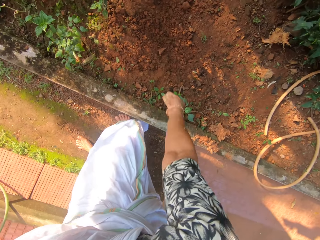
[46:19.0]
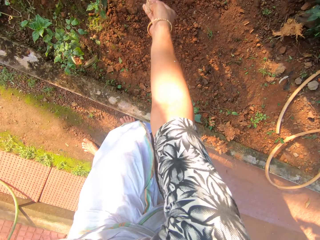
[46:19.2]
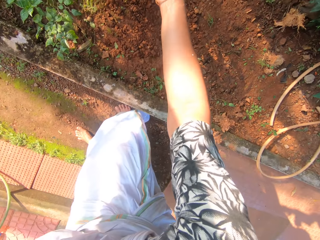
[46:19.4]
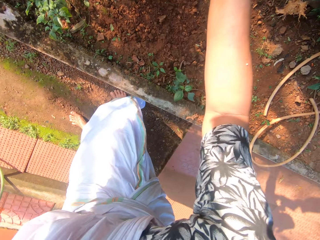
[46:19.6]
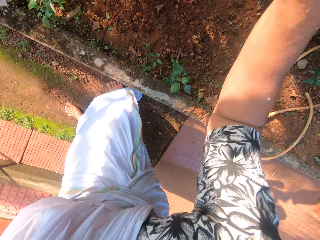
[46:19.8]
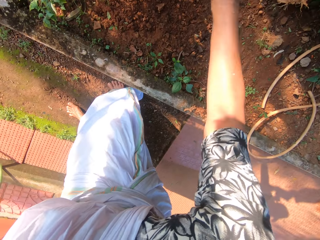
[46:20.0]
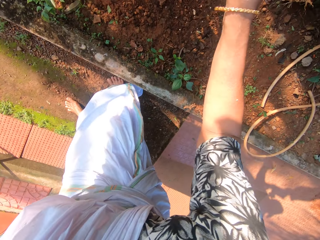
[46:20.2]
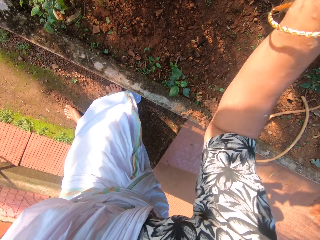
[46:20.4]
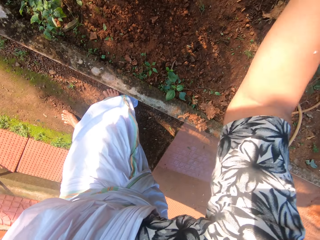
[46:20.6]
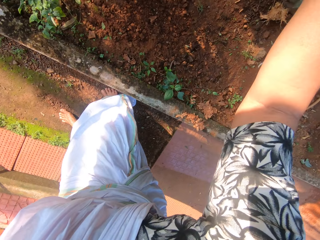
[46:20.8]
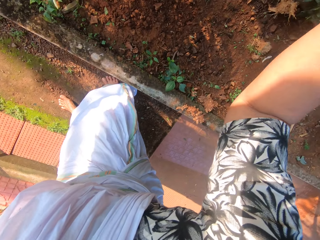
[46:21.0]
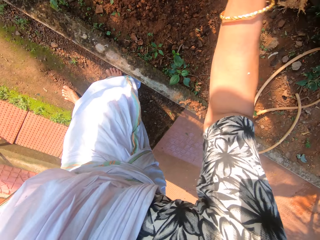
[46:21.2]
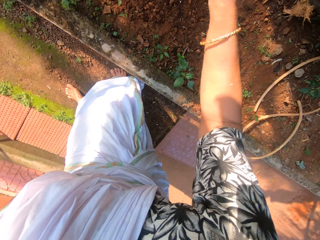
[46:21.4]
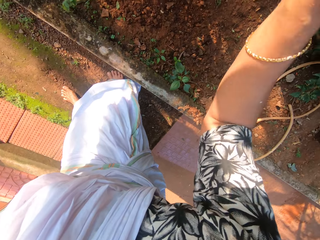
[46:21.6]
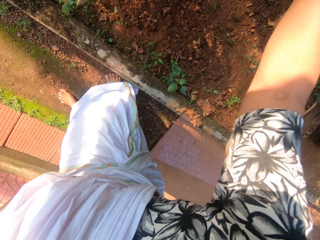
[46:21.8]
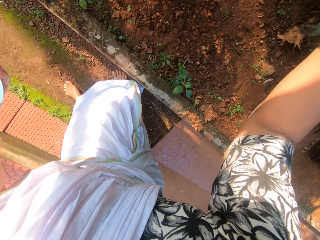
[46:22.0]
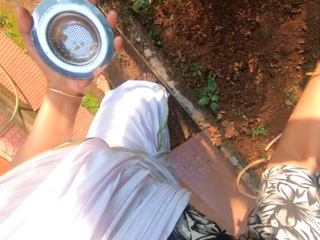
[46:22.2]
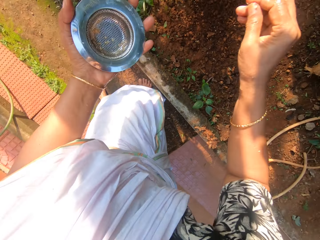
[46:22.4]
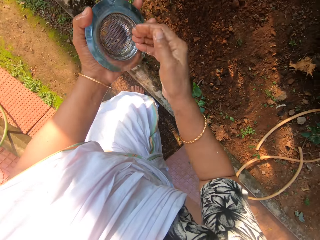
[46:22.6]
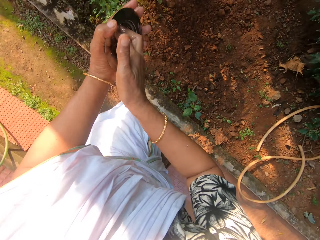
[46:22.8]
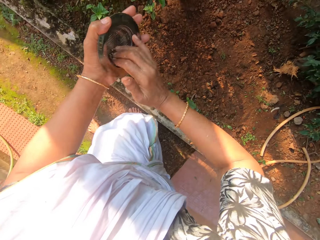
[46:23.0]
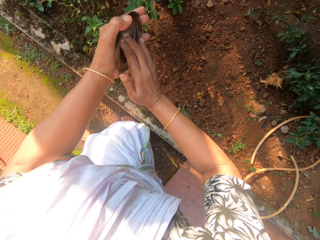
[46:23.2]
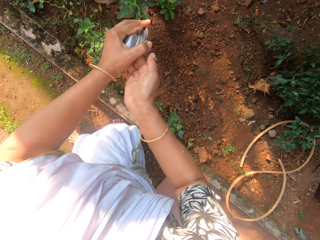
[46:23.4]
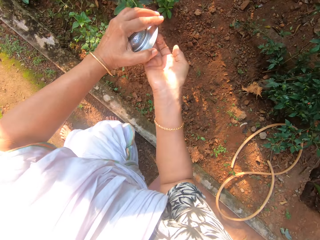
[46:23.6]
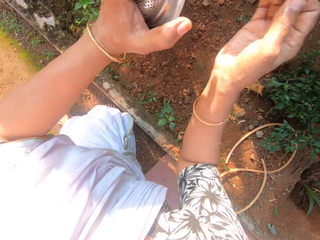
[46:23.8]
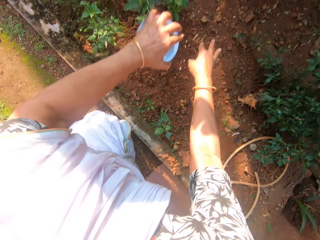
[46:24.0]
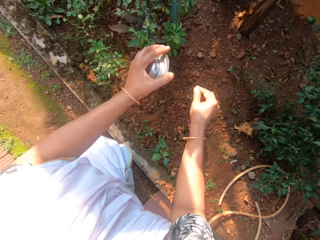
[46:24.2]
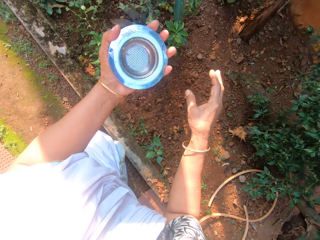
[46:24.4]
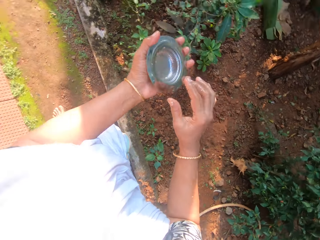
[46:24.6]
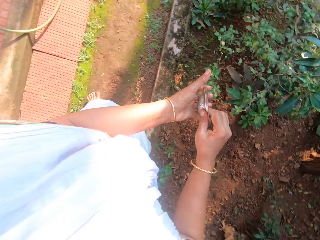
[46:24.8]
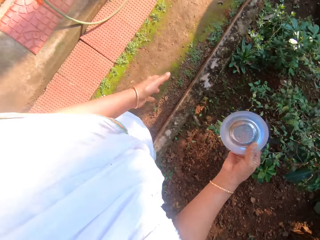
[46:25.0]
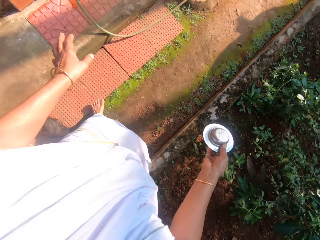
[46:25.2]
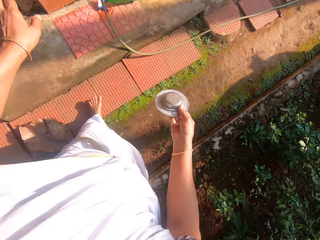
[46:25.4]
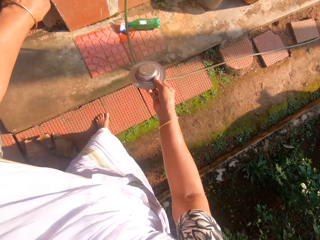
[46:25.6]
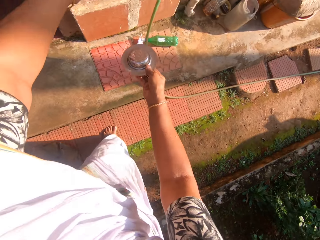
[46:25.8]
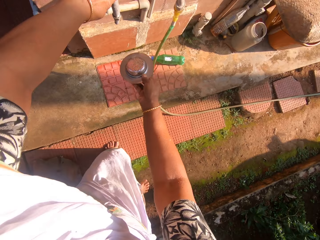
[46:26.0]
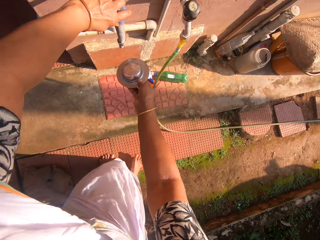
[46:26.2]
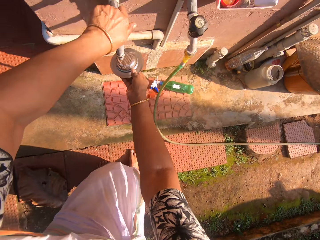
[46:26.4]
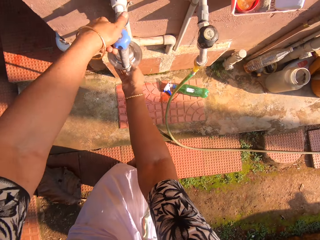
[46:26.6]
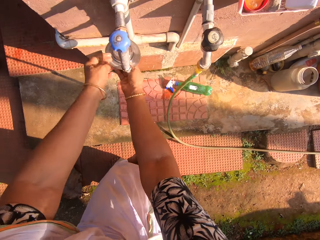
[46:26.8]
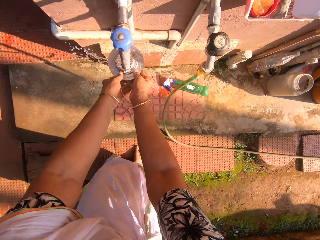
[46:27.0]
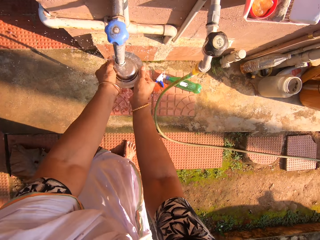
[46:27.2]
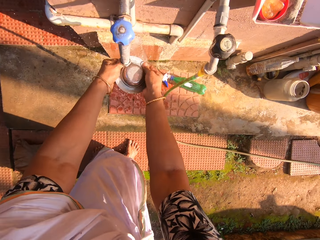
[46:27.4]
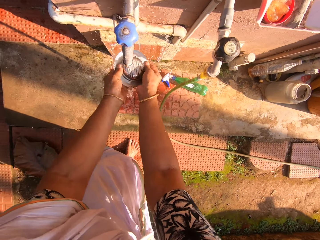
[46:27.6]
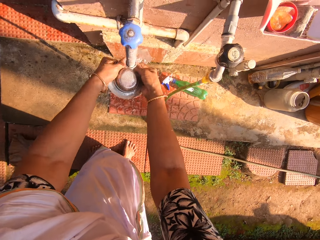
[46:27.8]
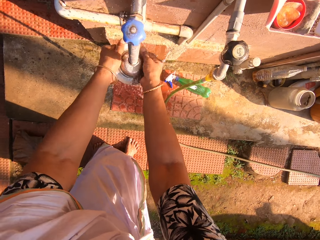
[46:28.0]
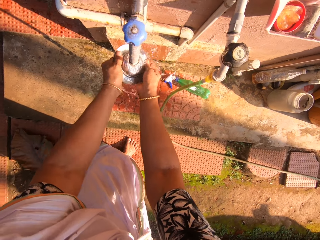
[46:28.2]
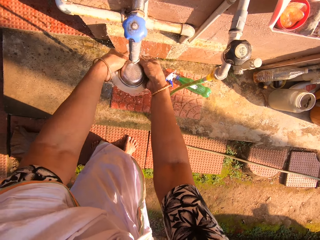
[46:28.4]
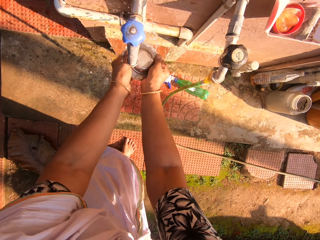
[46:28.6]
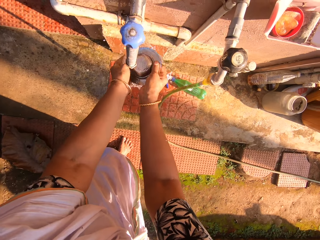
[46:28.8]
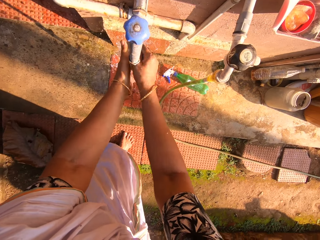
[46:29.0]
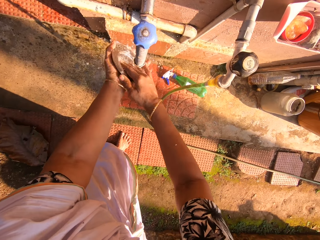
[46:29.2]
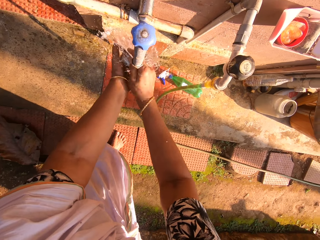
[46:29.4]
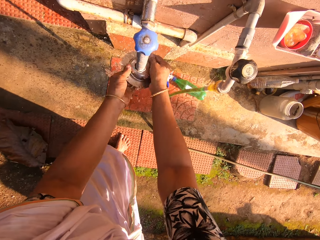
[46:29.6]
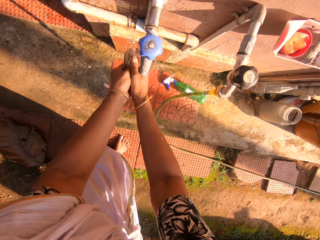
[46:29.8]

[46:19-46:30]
The camera wearer scoops dirt from the sink stopper in her left hand with her right hand. She scoops the dirt again. She shakes the sink stopper with her left hand. She throws the food particle on the ground. She passes the sink stopper from her left hand to her right hand. She turns on the tap with her left hand. She rinses the sink stopper with her hands and water from the tap.

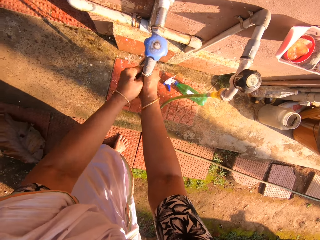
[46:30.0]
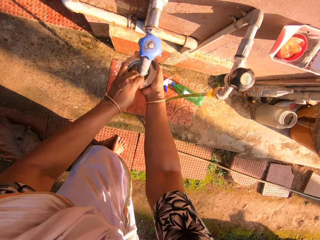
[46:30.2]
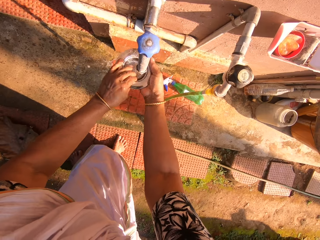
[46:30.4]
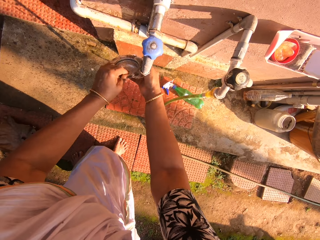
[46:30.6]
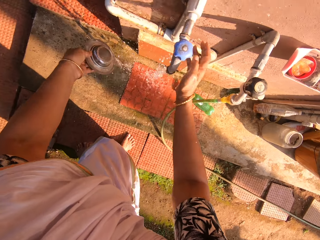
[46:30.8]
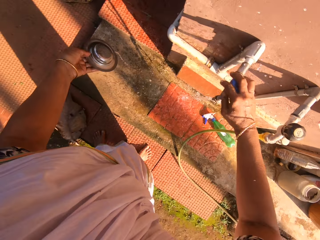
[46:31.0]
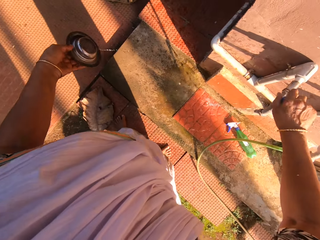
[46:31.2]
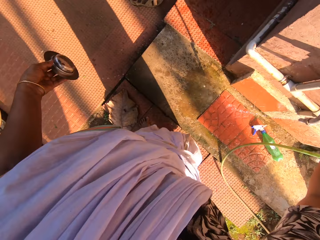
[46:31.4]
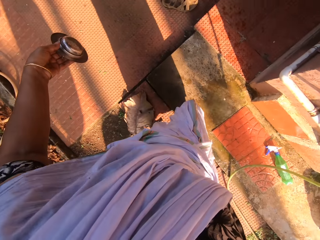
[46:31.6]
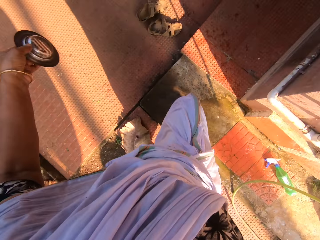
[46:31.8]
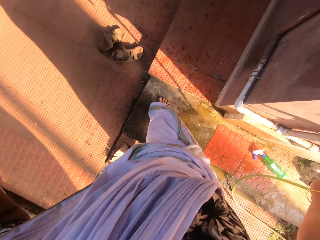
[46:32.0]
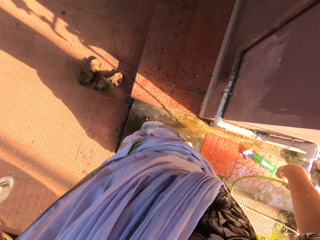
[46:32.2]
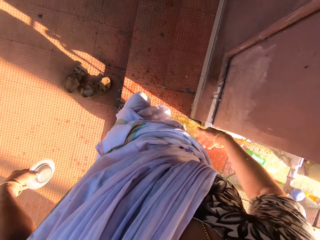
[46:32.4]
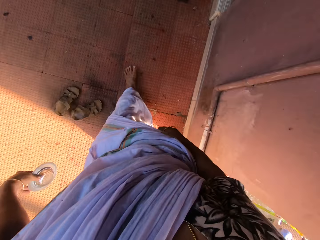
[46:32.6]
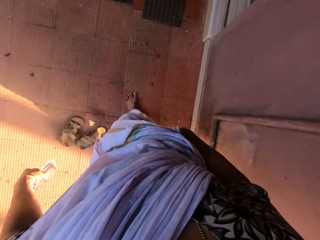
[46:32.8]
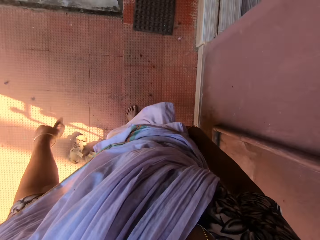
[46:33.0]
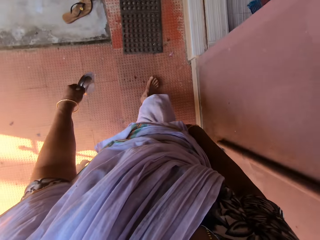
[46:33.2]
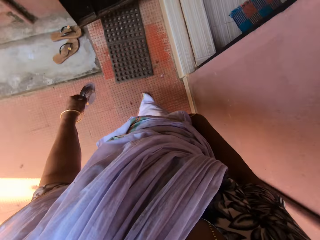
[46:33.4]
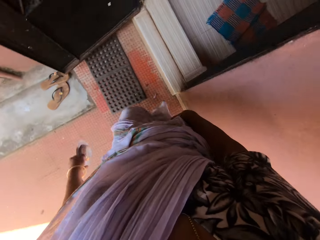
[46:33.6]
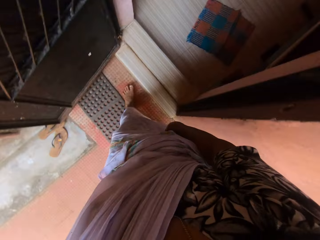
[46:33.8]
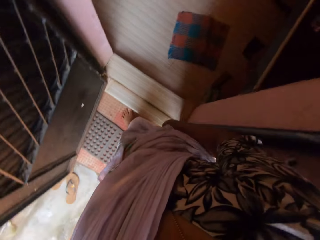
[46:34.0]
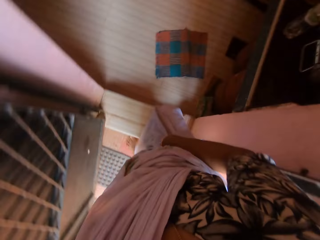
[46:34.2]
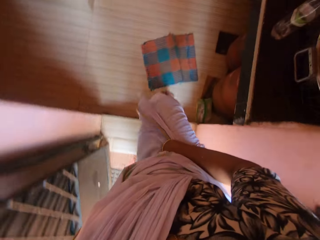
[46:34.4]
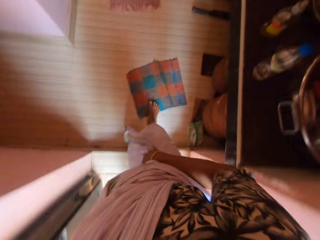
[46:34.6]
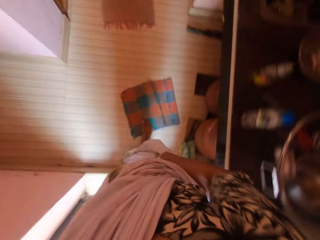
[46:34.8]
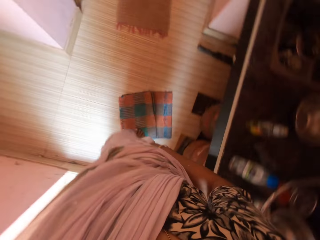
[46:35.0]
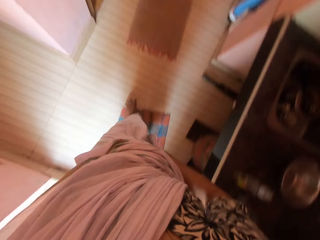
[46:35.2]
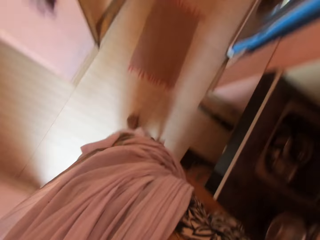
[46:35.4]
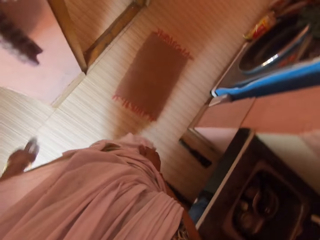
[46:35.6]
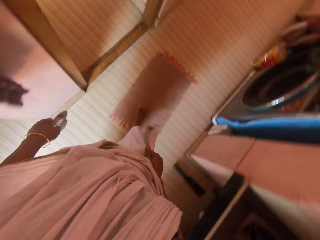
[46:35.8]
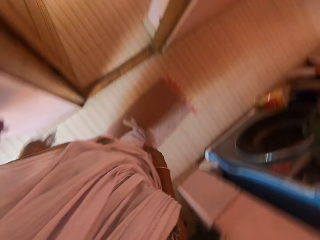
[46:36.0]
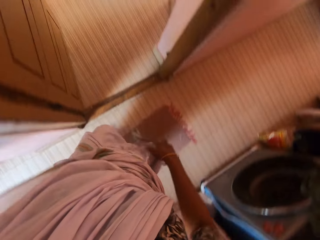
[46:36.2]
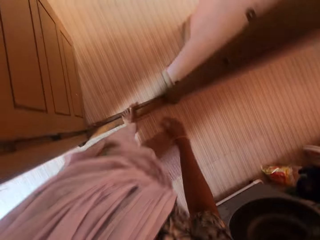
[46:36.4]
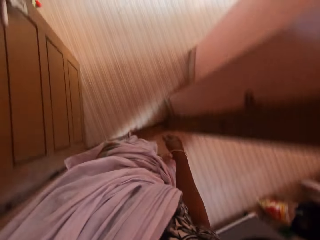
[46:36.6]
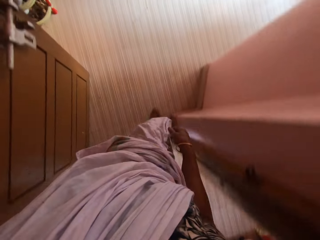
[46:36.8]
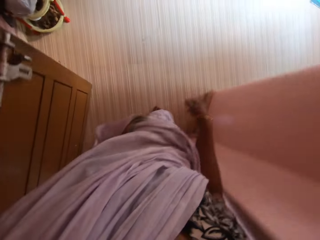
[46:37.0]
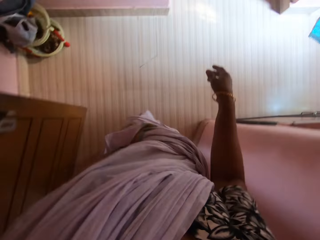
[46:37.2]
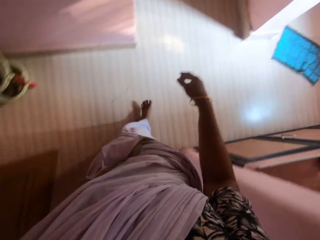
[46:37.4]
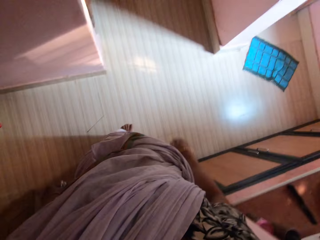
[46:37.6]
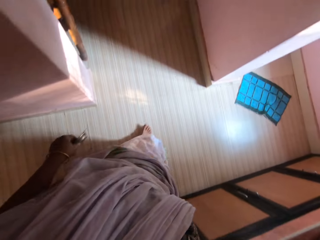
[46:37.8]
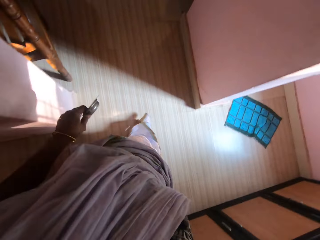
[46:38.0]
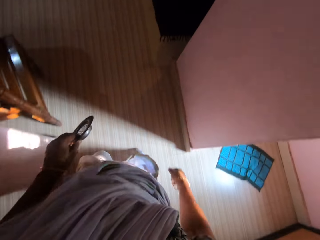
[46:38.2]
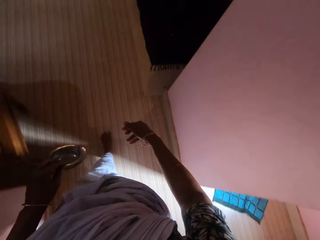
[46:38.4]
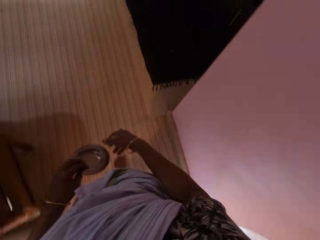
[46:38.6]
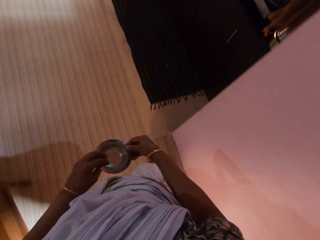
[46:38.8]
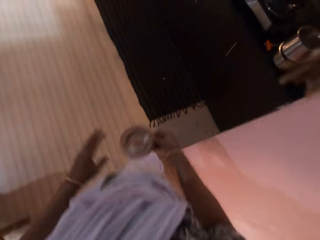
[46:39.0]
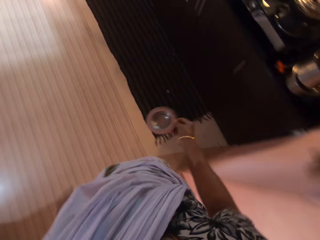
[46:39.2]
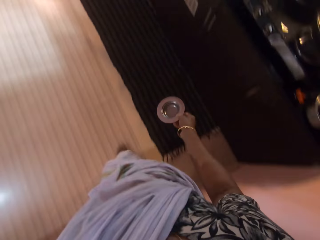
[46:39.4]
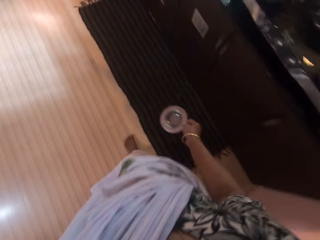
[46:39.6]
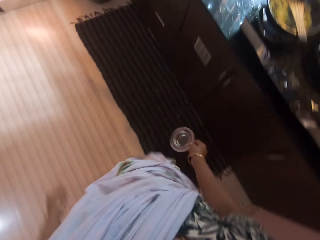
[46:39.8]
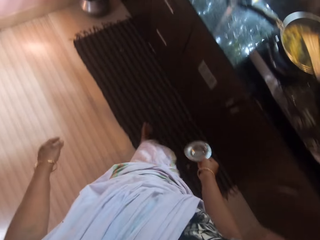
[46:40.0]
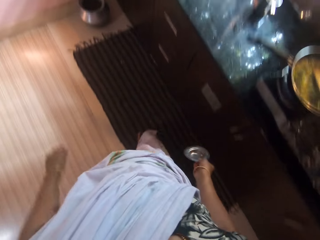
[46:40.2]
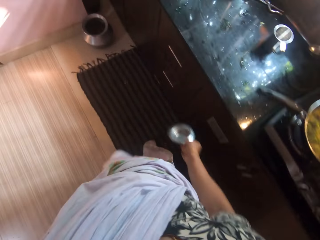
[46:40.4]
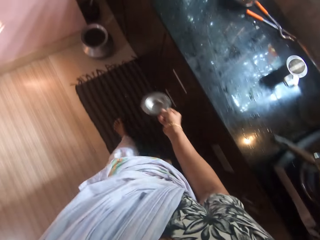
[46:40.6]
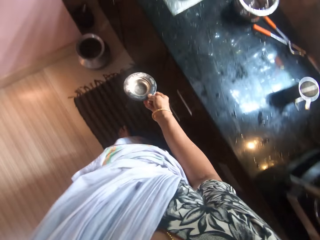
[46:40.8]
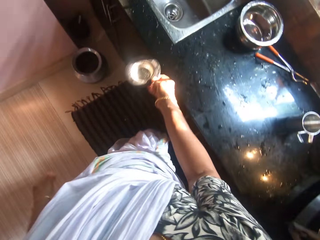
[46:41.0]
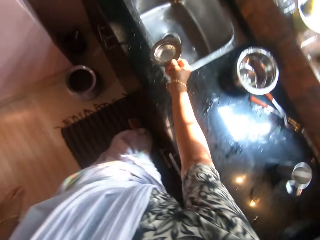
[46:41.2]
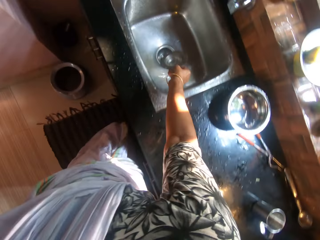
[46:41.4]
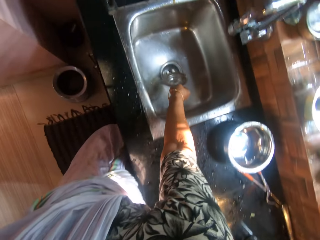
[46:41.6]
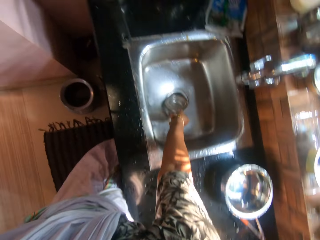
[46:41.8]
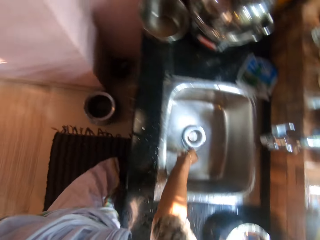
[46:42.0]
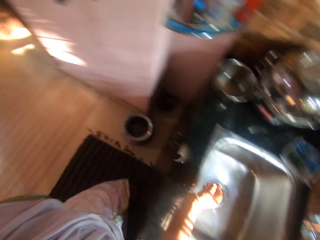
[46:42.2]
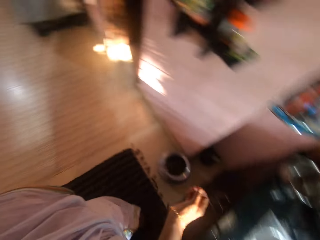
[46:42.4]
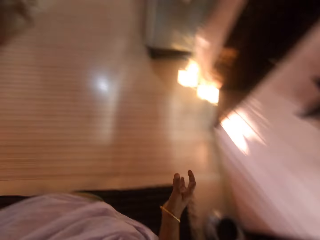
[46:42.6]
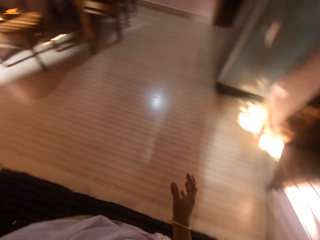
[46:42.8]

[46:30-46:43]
The camera wearer turns off the tap with her left hand. She shakes the sink stopper with her left hand. She cleans her right hand on her sari. She walks in the house. She passes the sink stopper from her left hand to her right hand. She drops the sink stopper in the sink with her right hand.
